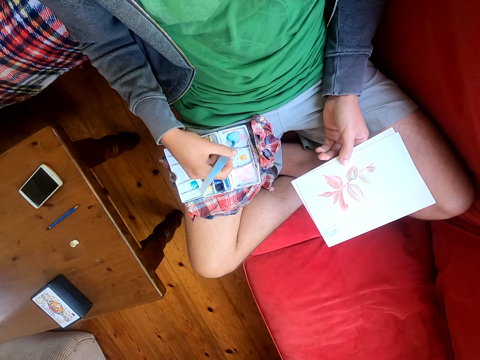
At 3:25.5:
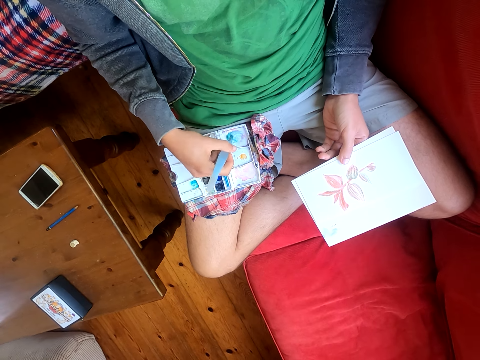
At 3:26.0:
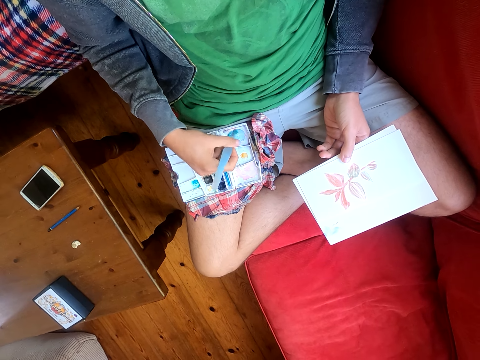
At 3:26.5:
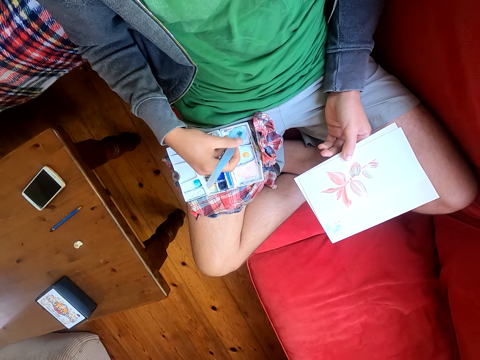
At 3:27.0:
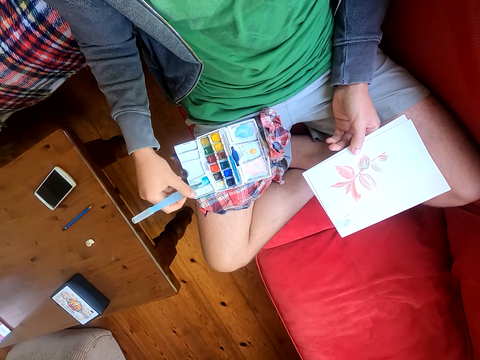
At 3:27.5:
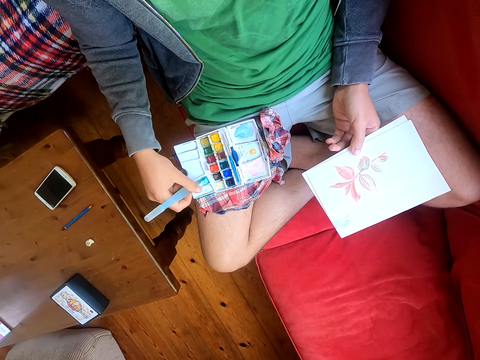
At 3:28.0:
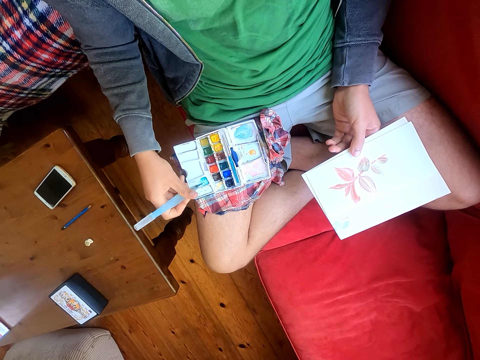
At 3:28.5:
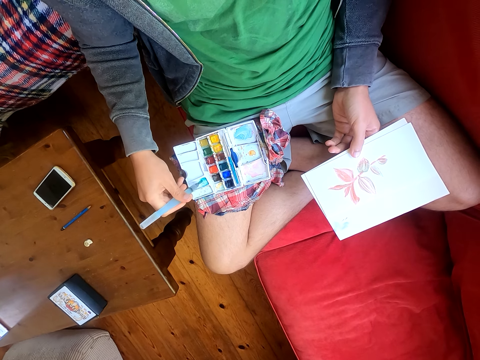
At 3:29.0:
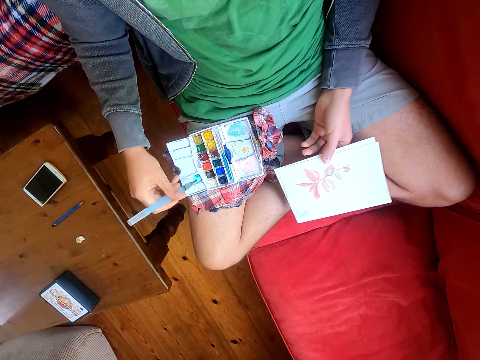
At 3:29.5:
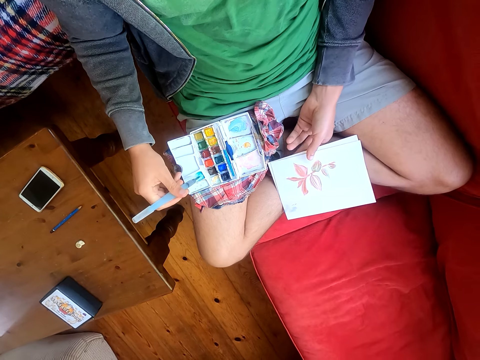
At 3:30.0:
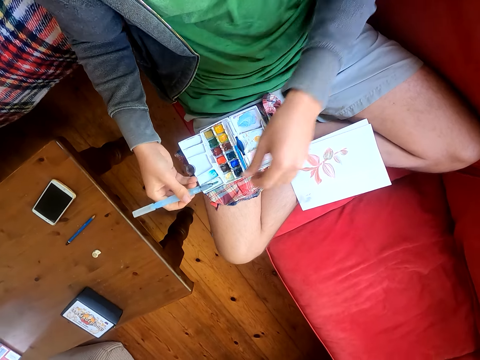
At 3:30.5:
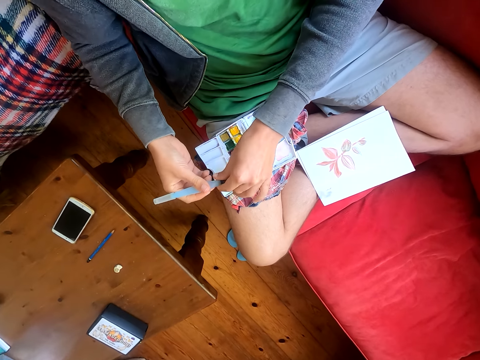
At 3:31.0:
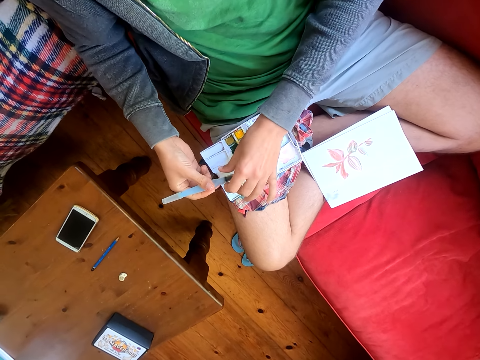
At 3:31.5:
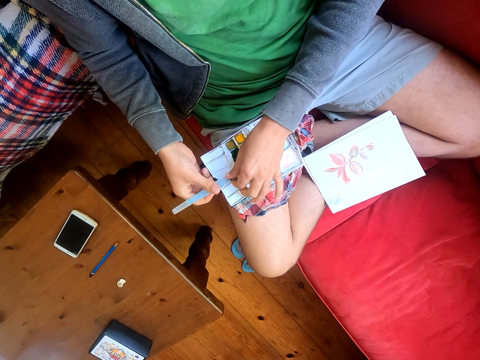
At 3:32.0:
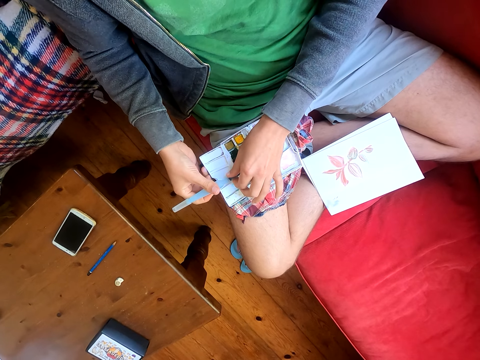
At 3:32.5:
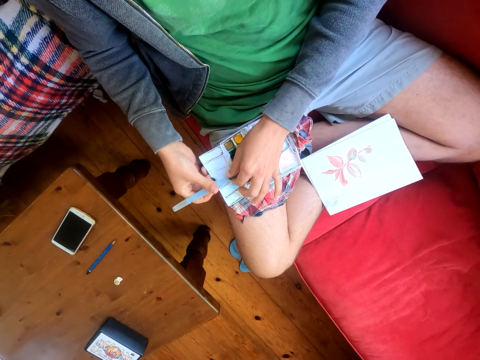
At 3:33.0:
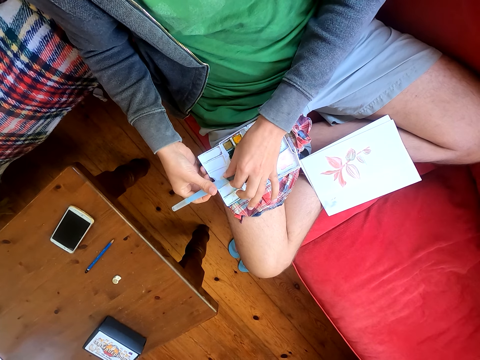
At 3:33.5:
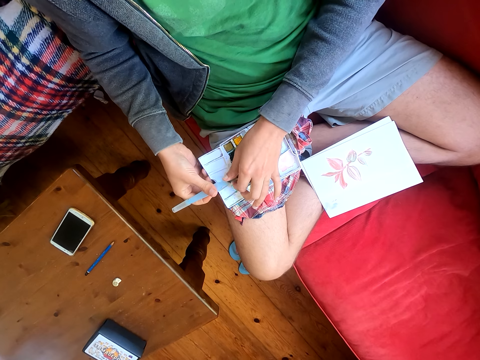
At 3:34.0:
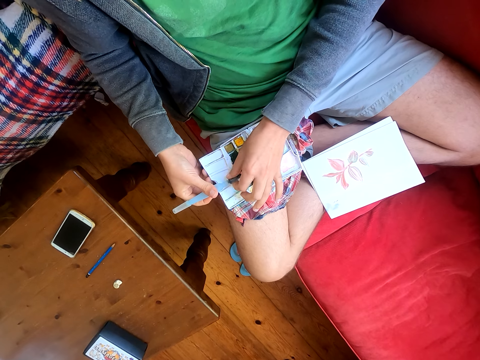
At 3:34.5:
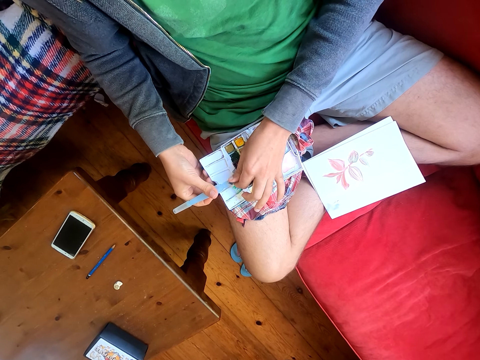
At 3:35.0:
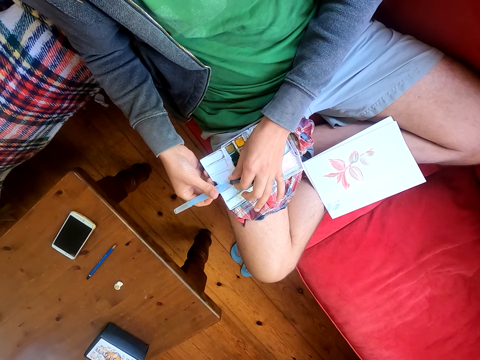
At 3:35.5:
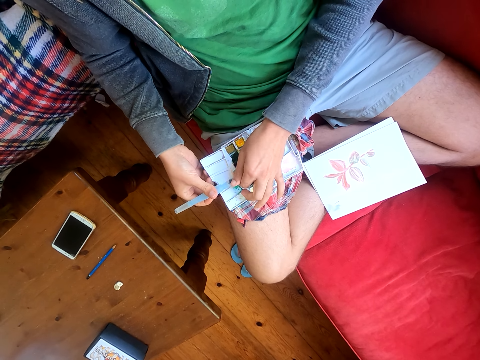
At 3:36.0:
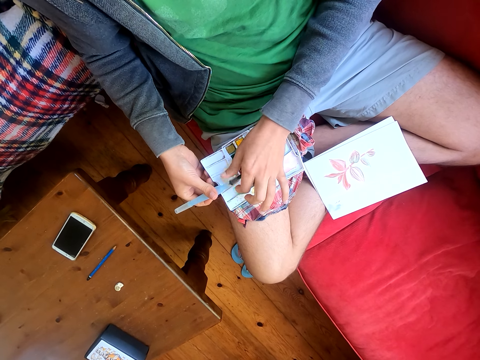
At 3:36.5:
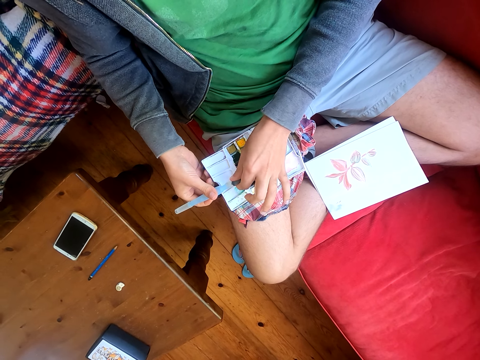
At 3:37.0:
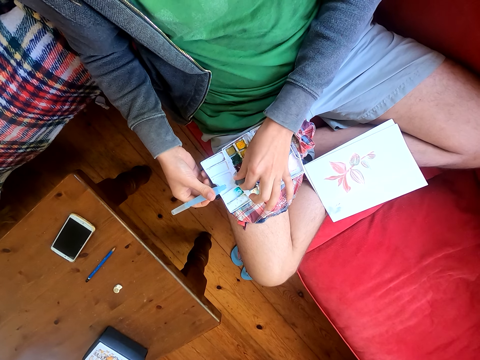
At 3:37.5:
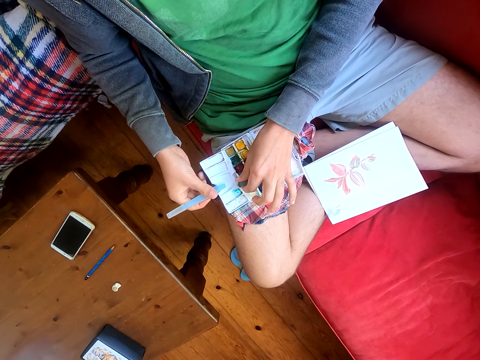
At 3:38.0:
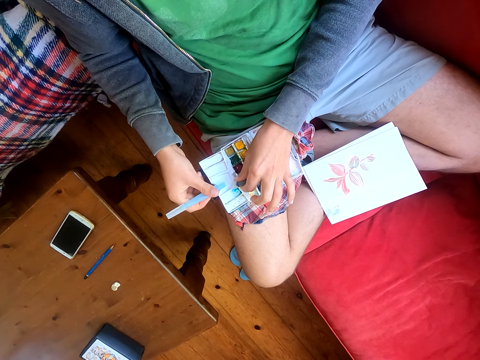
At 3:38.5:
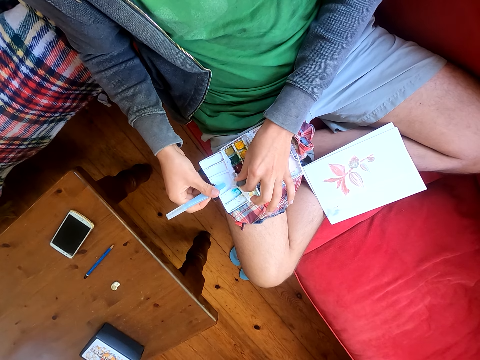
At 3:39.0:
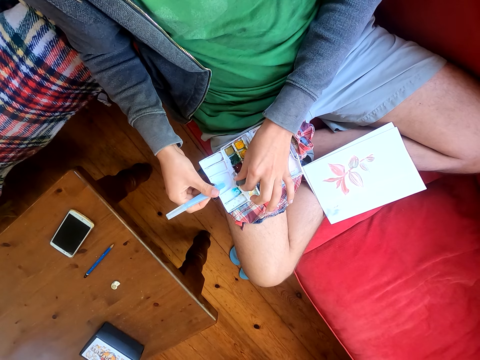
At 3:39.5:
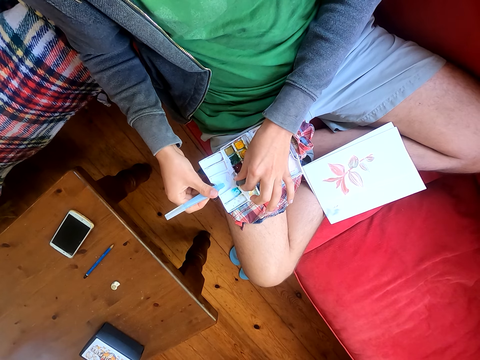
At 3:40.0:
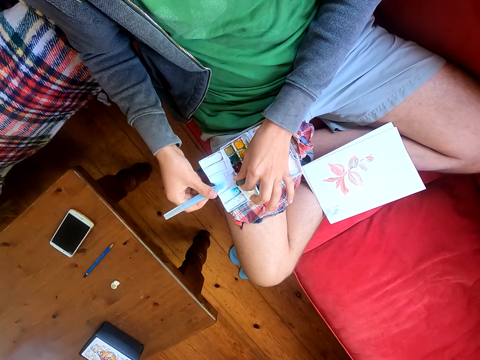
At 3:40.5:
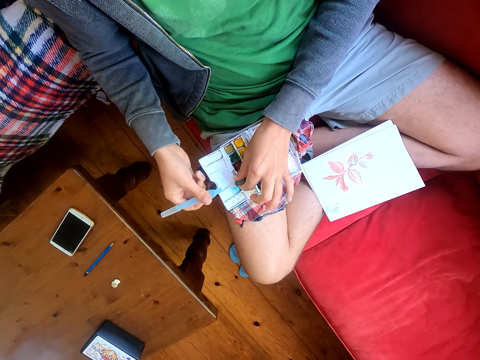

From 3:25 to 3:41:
The camera wearer opens the brush pen. They pour water on the watercolor box.

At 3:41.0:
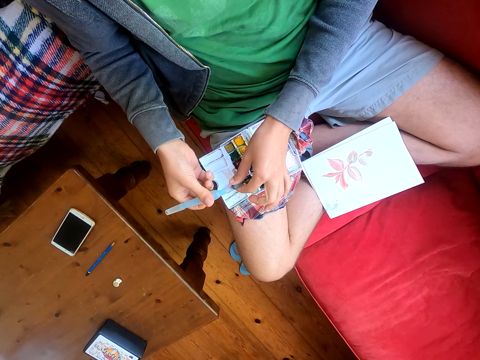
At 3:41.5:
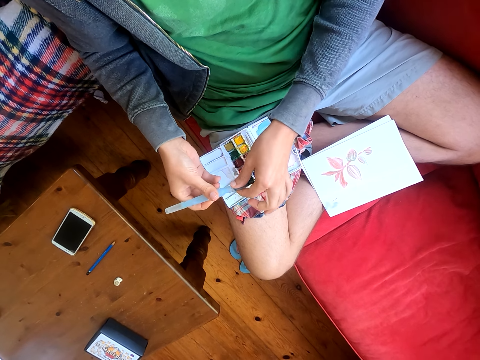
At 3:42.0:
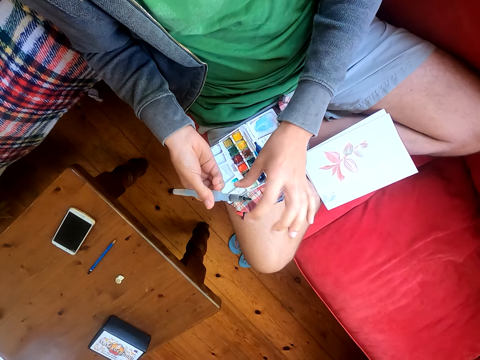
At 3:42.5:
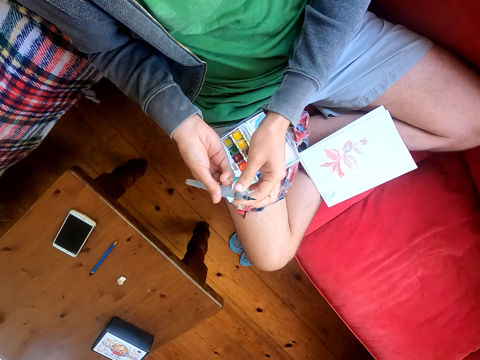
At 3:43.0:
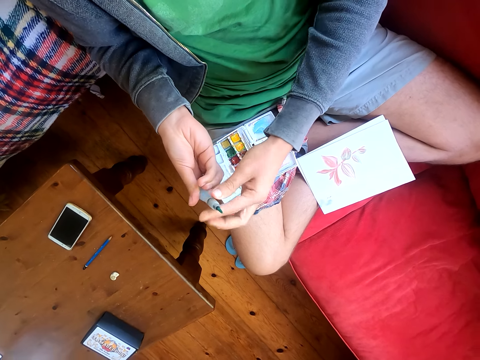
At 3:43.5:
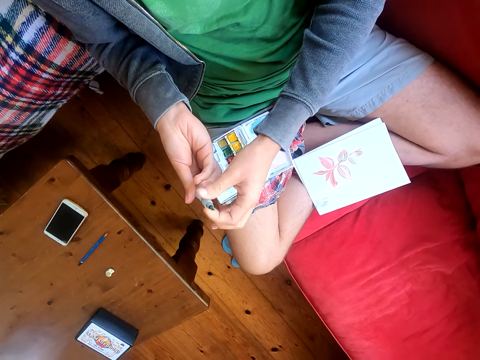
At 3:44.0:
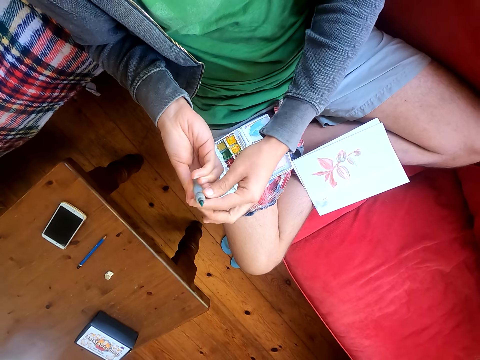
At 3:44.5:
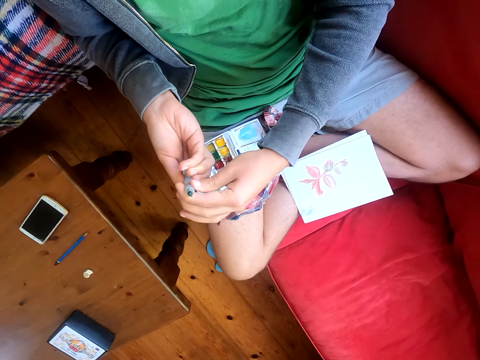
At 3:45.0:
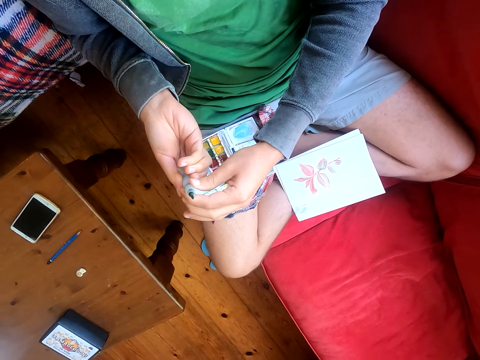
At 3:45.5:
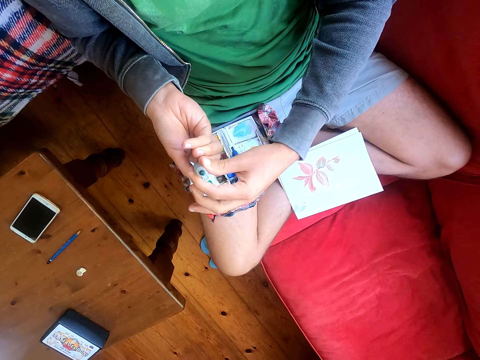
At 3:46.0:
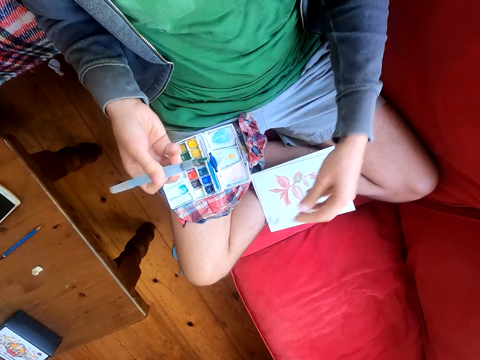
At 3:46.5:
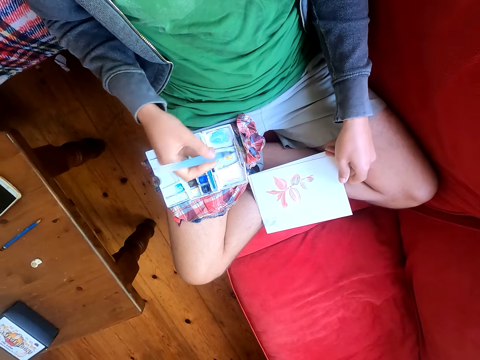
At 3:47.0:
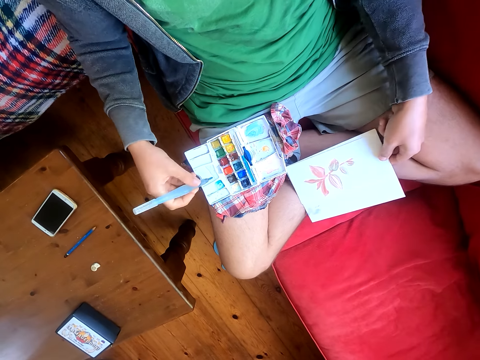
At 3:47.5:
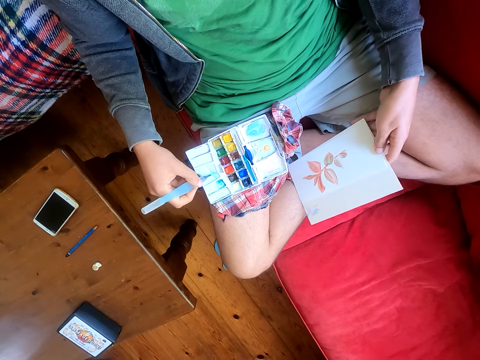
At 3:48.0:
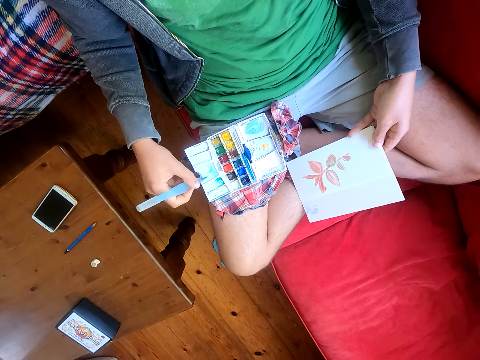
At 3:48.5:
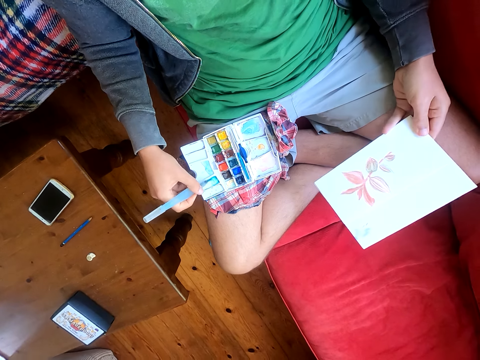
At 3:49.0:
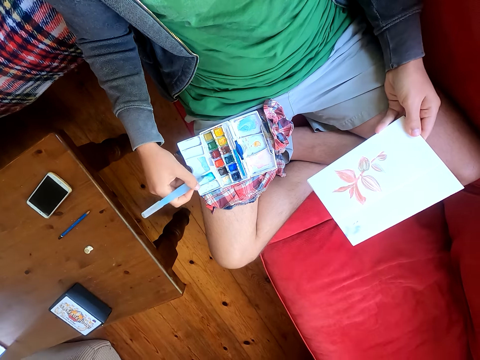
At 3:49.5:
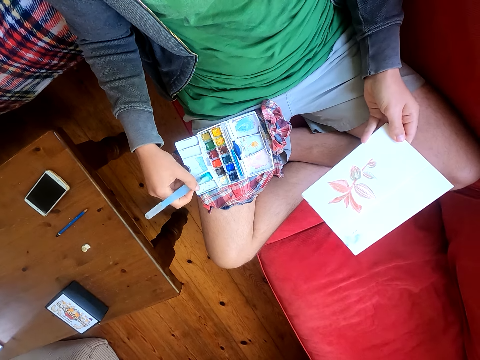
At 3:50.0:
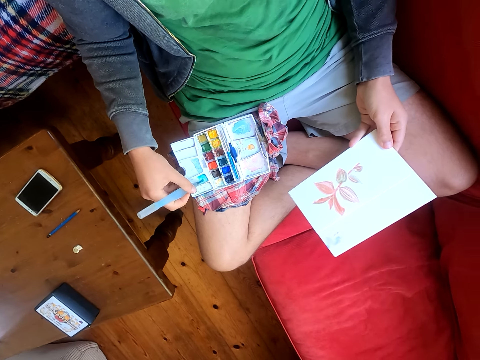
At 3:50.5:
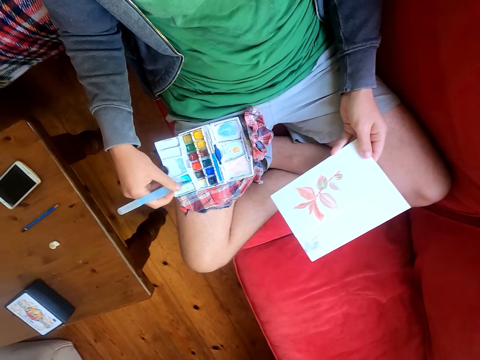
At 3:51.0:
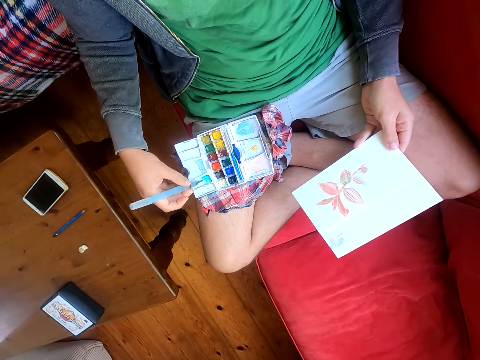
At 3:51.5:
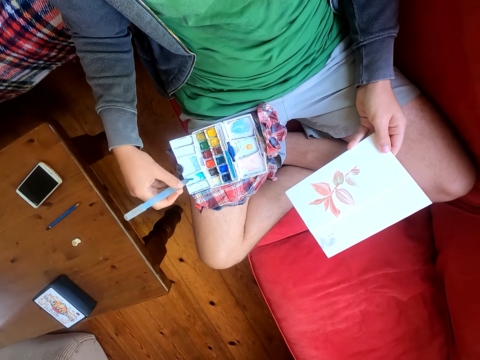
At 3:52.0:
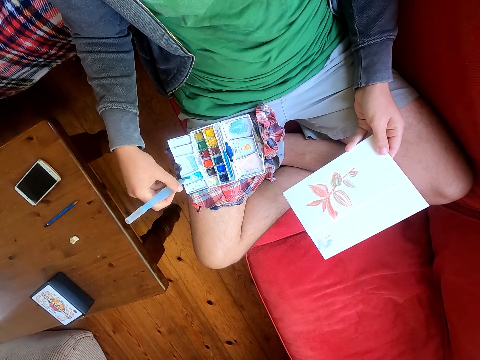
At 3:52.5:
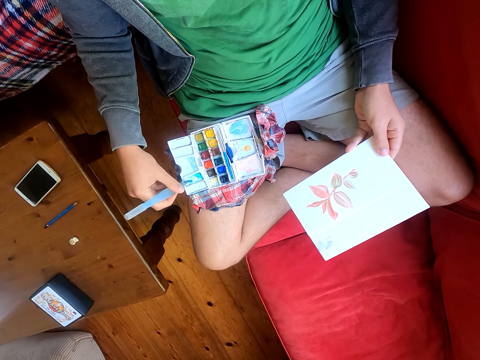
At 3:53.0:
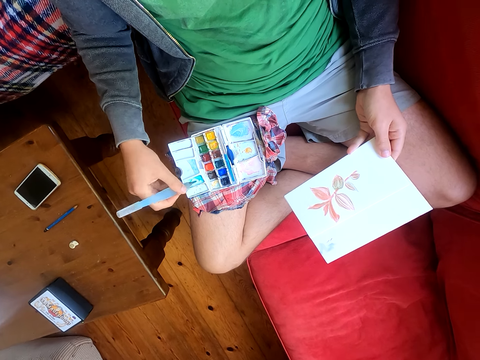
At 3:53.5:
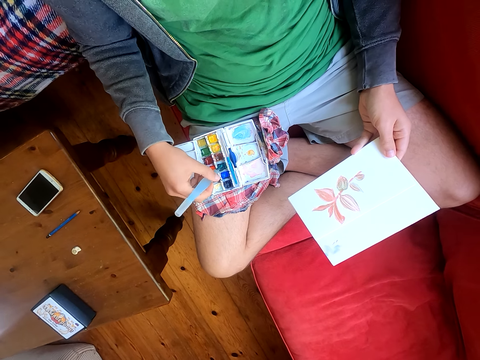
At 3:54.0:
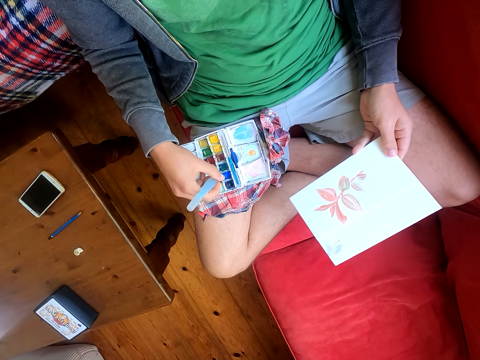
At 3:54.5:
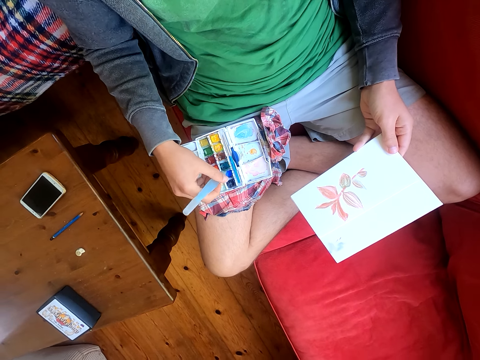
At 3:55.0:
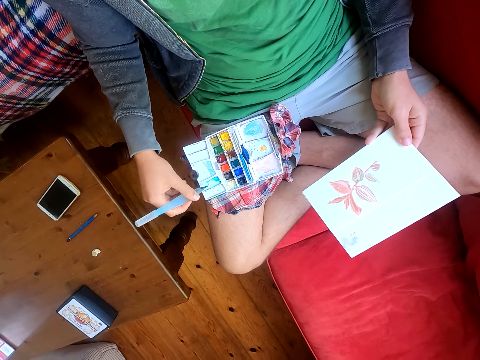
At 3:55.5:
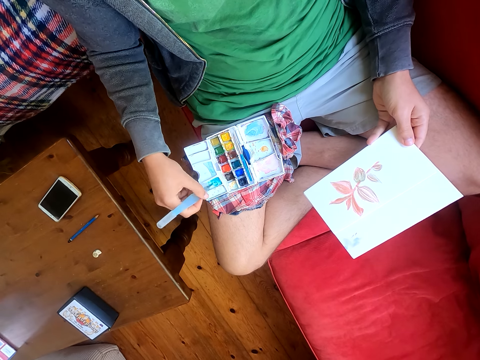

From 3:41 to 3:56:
The camera wearer closes the brush pen or paintbrush. They rub the brush pen on the watercolor box. They dip the paintbrush in the paint.
